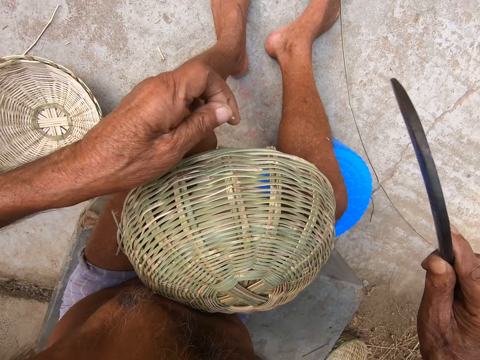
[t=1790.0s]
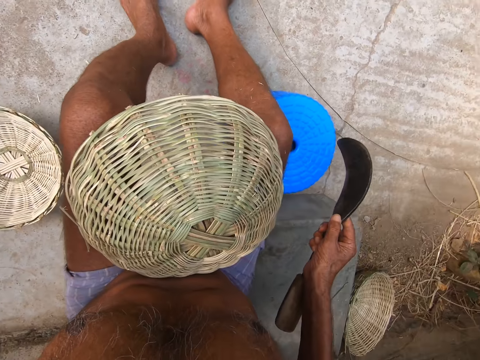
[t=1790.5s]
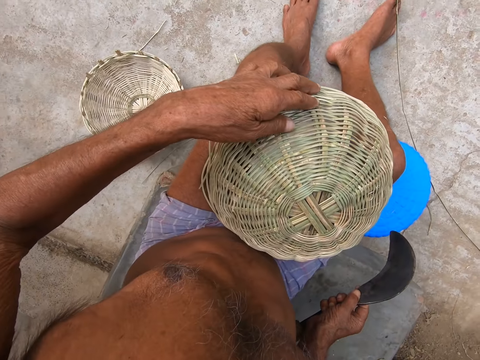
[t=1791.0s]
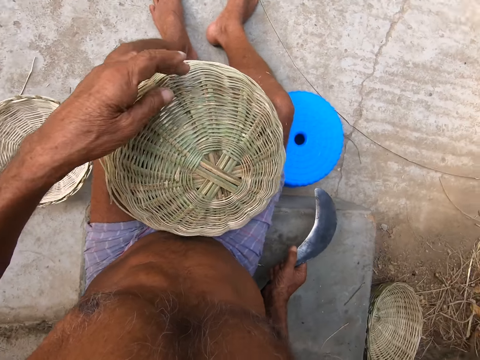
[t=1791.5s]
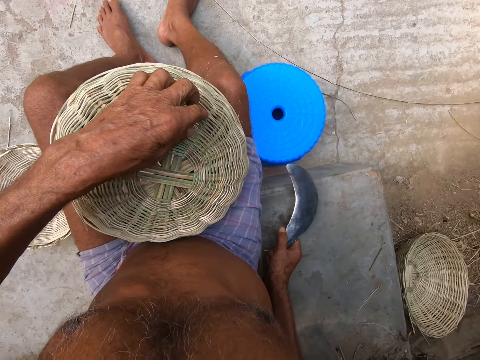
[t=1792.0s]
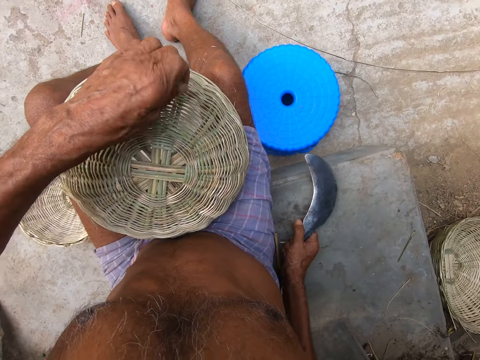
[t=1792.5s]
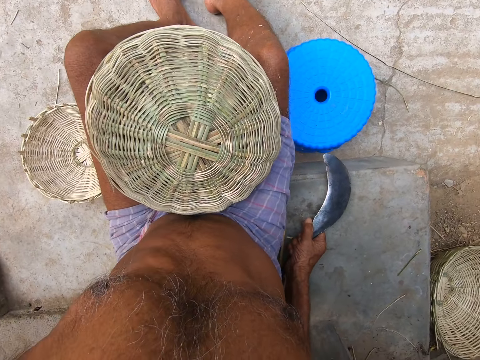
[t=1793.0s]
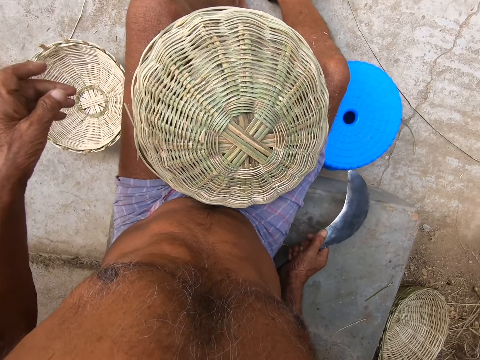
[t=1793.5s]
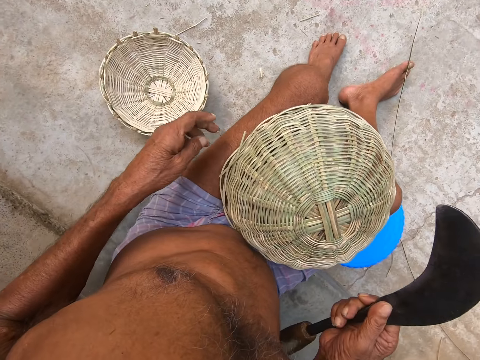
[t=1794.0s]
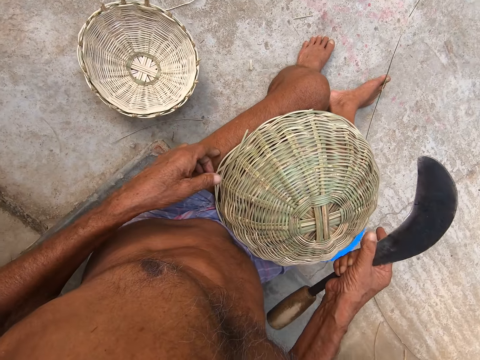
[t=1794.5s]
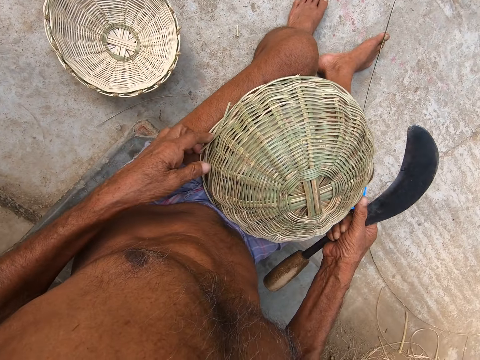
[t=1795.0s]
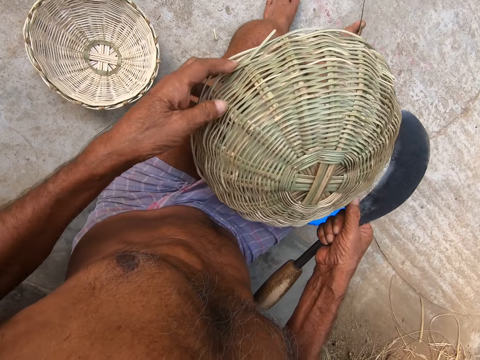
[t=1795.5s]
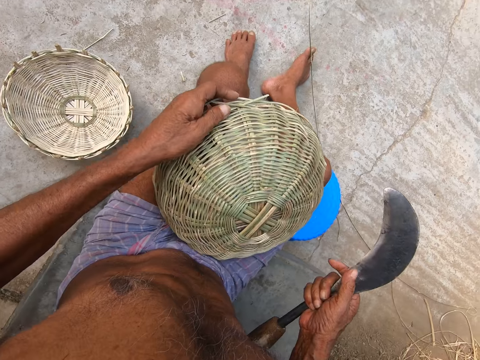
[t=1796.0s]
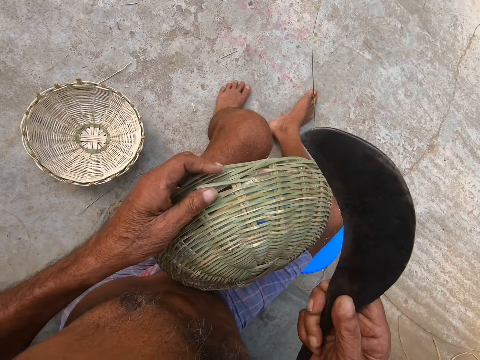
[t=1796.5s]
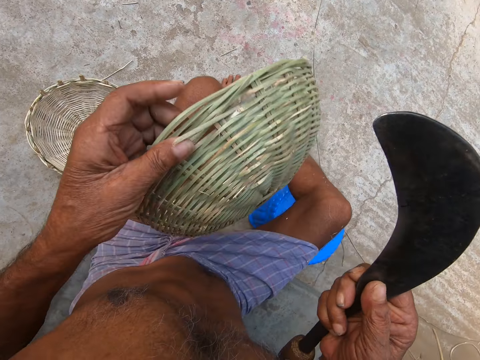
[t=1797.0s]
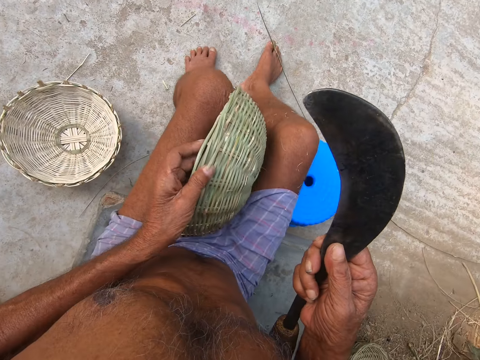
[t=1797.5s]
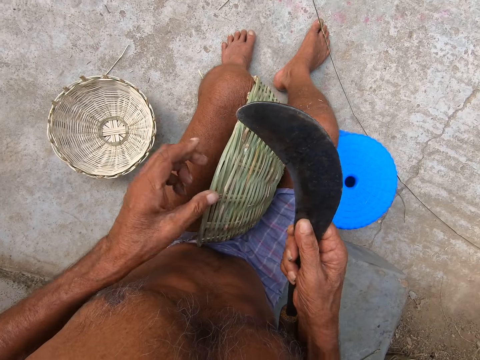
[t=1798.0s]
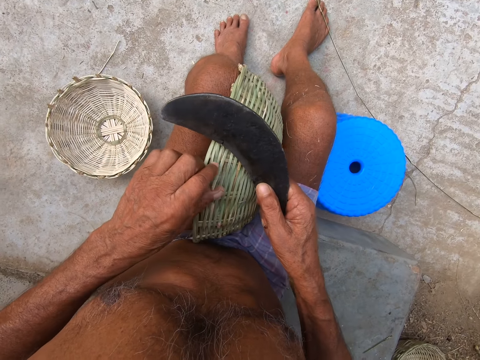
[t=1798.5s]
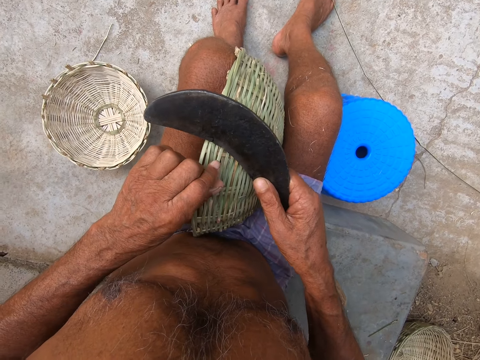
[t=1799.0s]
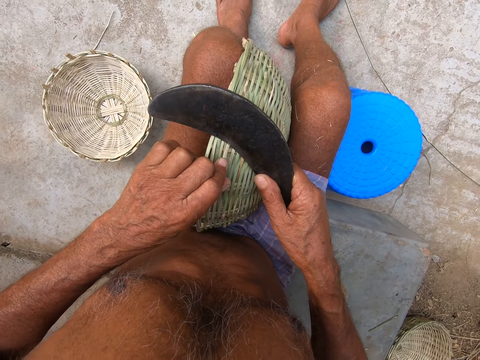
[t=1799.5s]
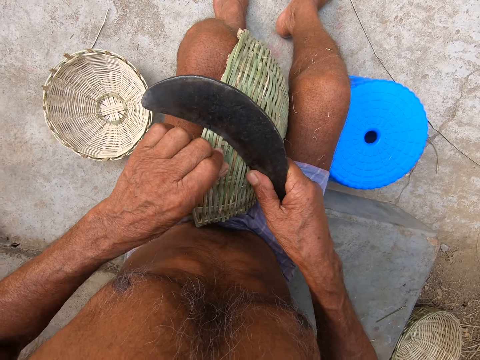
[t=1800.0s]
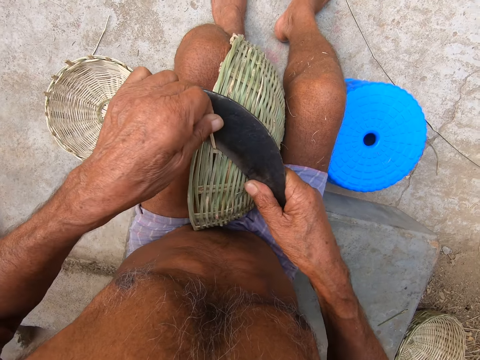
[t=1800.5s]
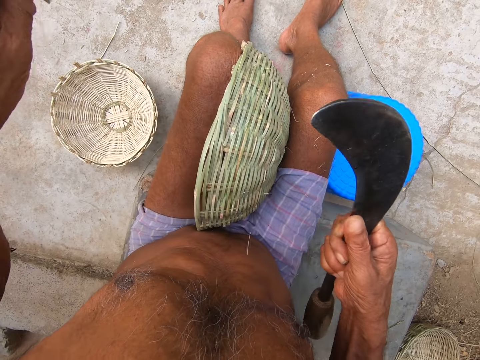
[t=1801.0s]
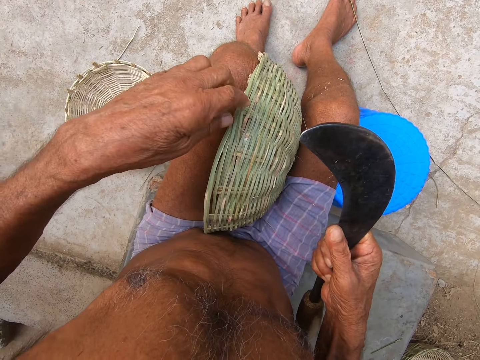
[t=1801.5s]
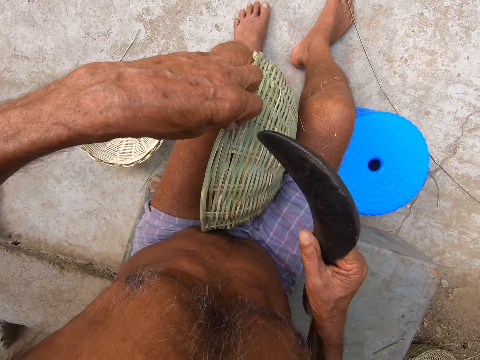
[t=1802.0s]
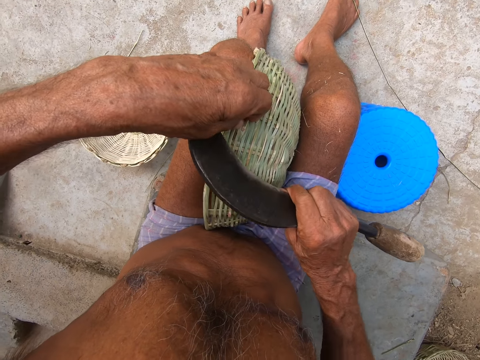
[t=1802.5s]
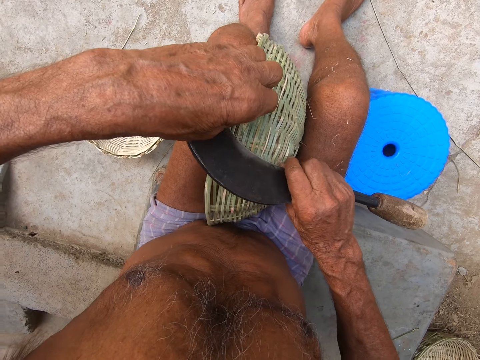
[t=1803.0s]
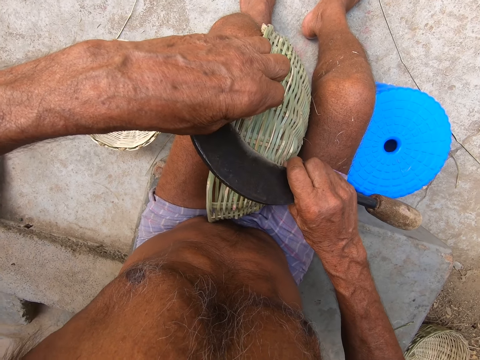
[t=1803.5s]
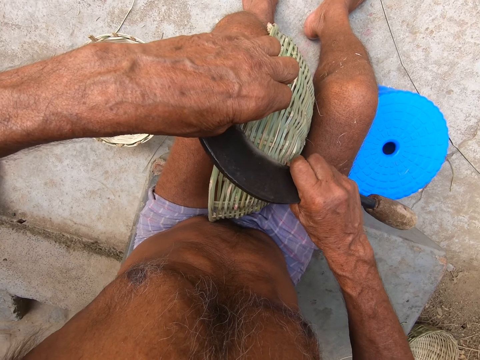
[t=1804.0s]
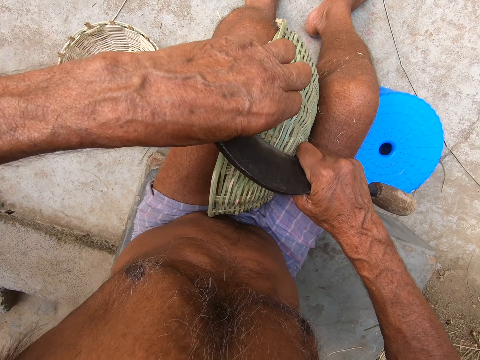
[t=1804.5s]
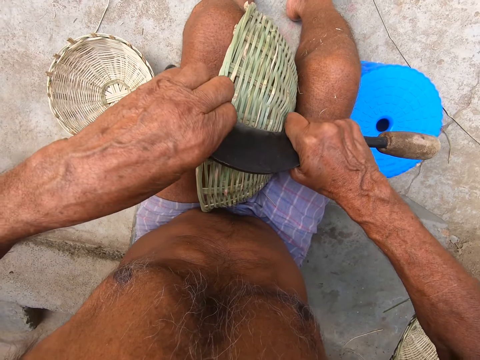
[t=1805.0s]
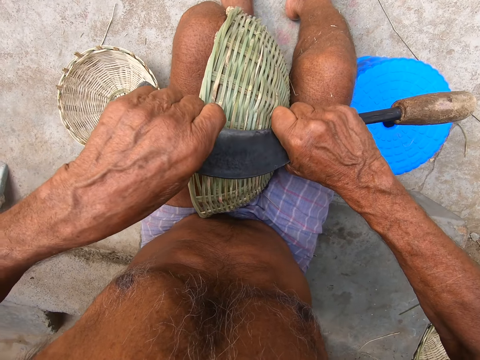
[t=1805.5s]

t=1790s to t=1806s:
The camera wearer picks some pieces of bamboo from the basket with his left hand. He moves the basket with both hands. He turns the basket in his left hand. He places the basket between his legs with his left hand. He picks a piece of bamboo from the basket with his left hand. He cuts the piece of bamboo in the basket with the sickle in his right hand. He picks a piece of bamboo from the basket with his left hand. He cuts the piece of bamboo in the basket with the sickle in his right hand.

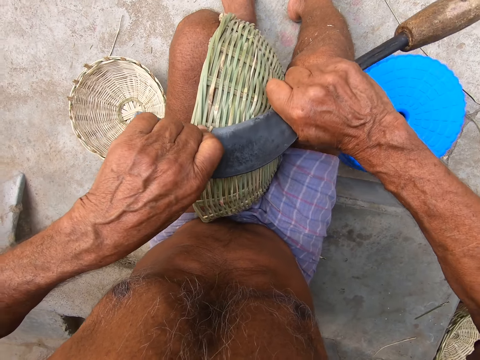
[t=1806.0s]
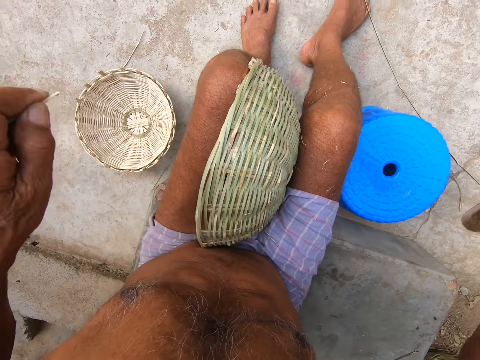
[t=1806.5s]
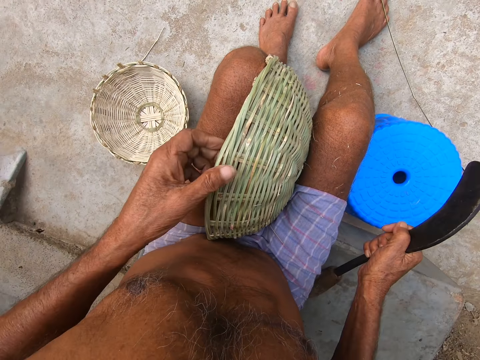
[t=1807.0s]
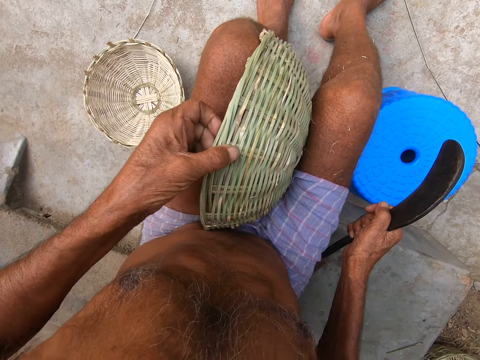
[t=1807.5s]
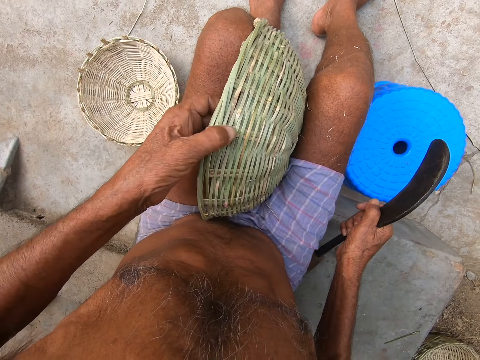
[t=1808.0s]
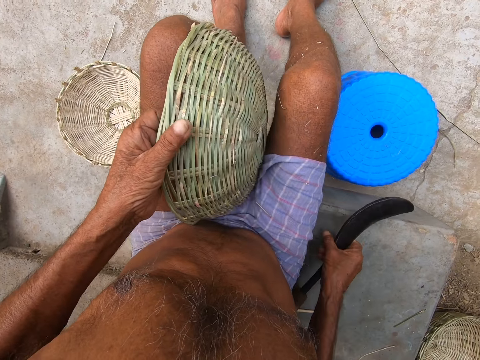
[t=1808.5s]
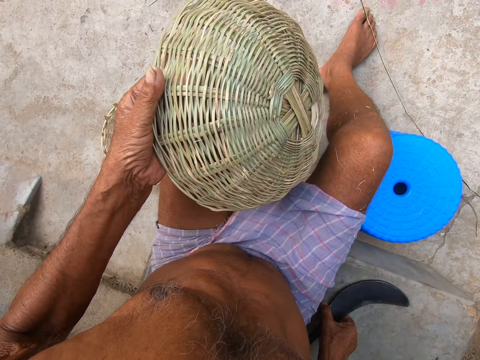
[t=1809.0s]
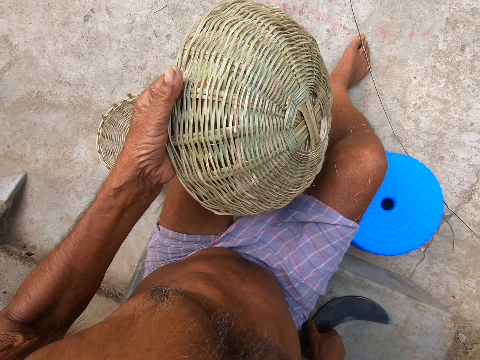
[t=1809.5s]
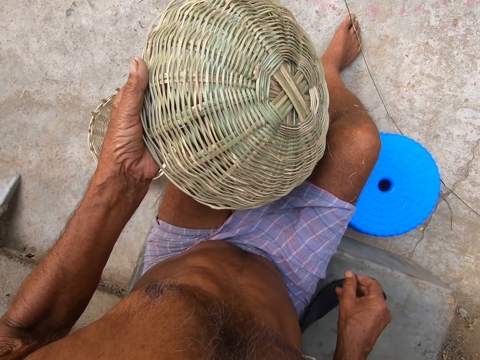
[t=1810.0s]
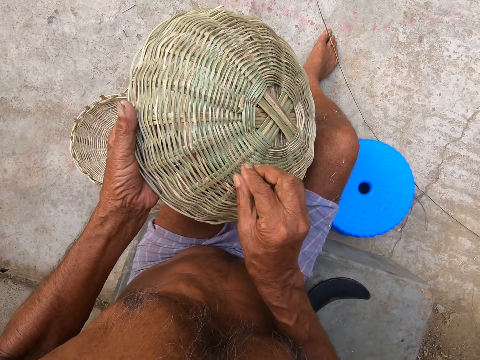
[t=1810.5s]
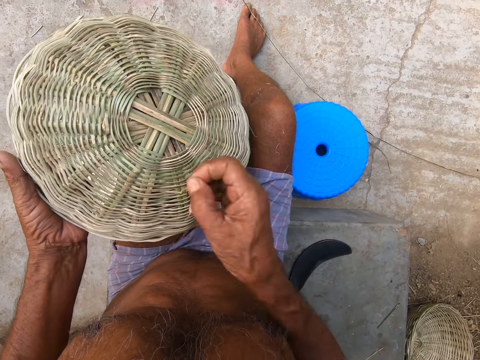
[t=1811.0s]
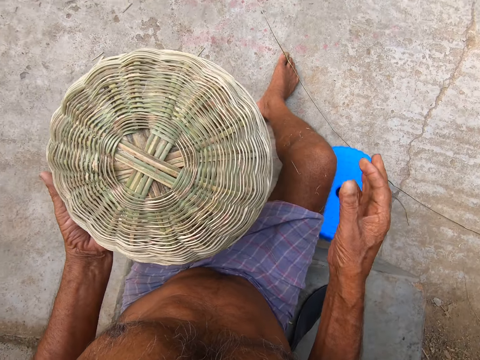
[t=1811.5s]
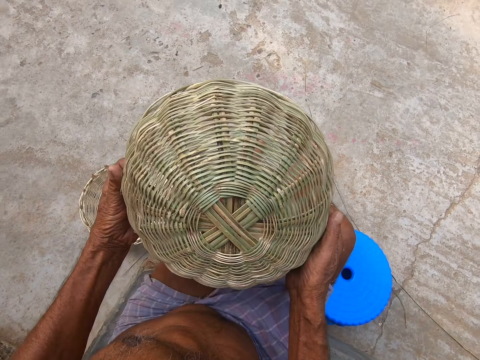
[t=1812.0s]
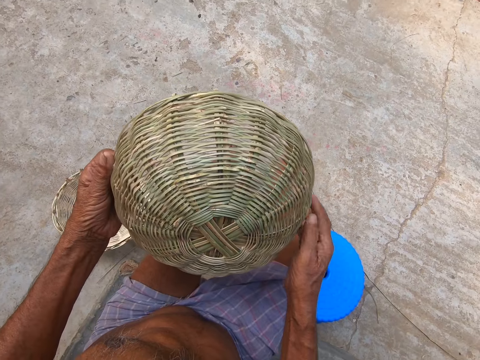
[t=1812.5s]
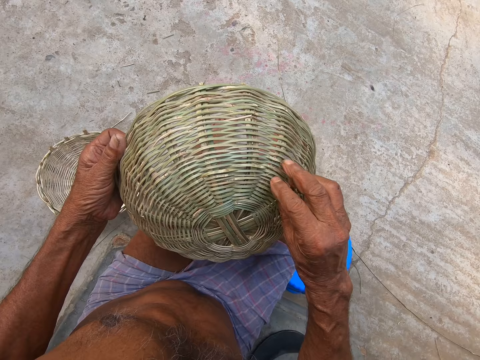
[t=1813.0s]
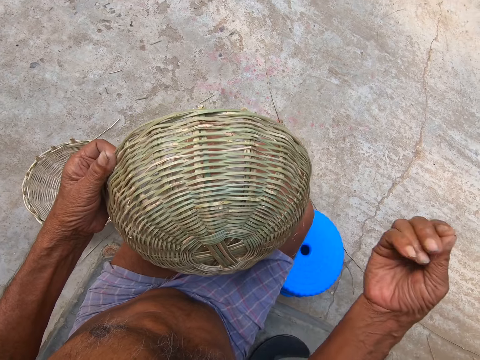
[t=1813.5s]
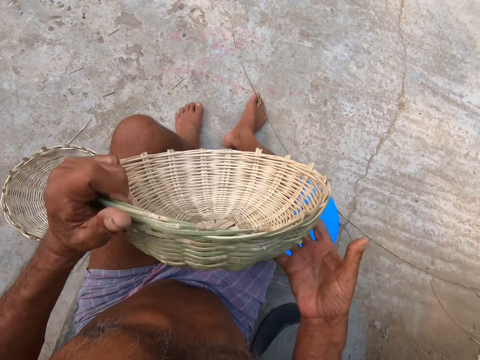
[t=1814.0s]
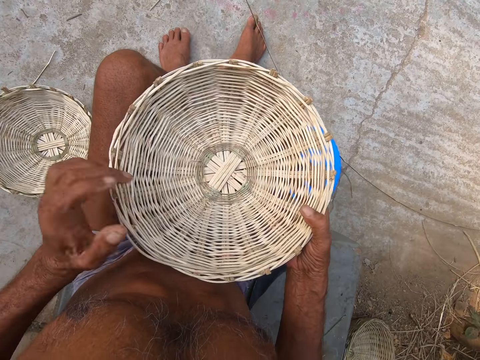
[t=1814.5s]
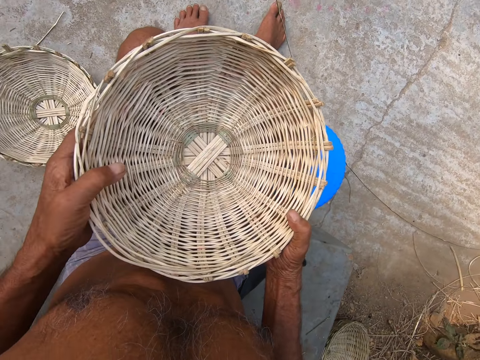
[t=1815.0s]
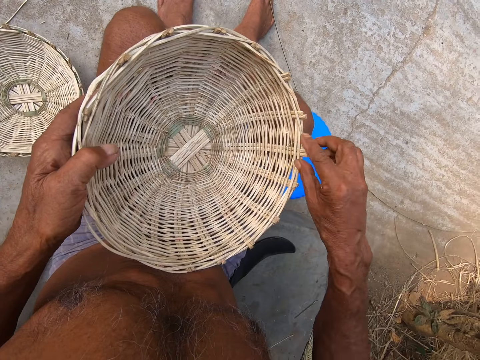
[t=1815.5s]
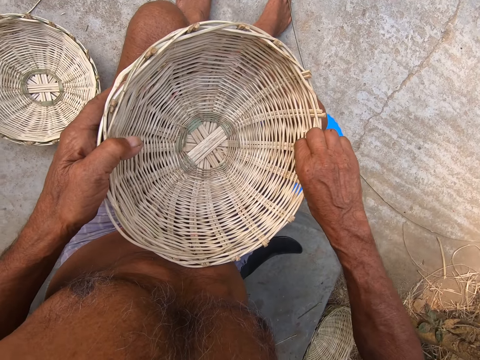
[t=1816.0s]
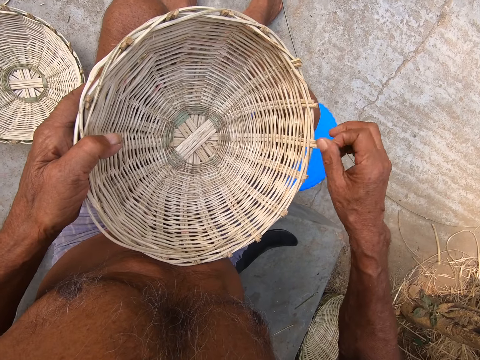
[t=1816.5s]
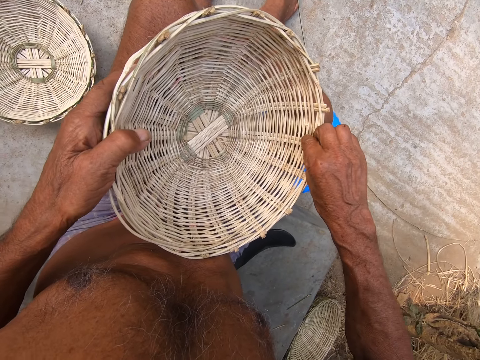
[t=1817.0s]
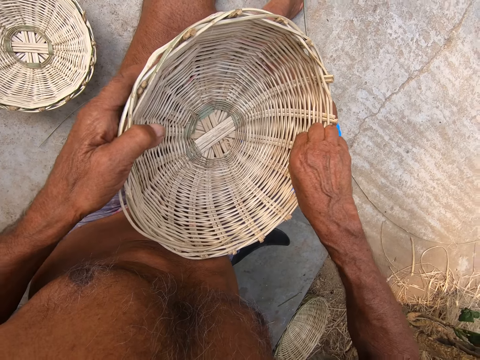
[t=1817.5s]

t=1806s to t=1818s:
The camera wearer bends the basket in his left hand. He picks the basket from his legs with his left hand. He places the sickle on the block with his right hand. He picks a piece of bamboo from the basket with his right hand. He drops the piece of bamboo on the floor with his right hand. He holds the basket in both hands. He picks a piece of bamboo from the basket with his right hand. He drops the piece of bamboo on the floor with his right hand. He holds the basket in both hands. He picks a piece of bamboo from the basket with his right hand.
